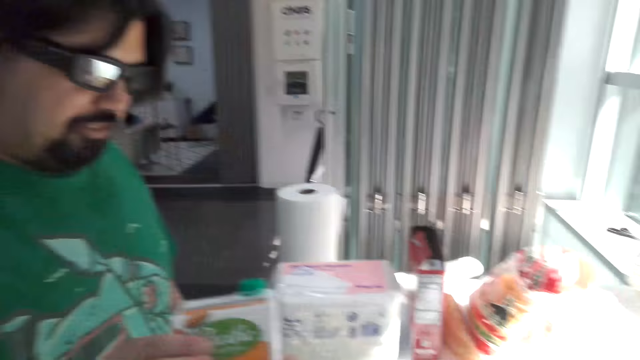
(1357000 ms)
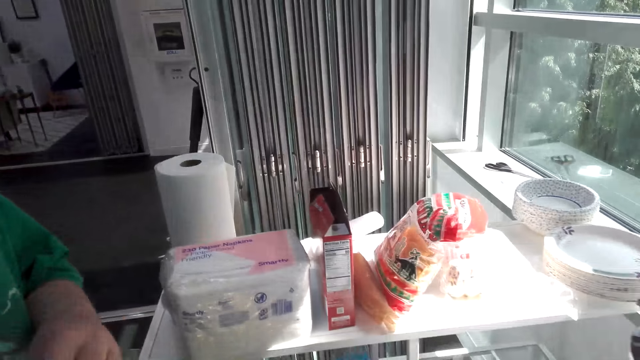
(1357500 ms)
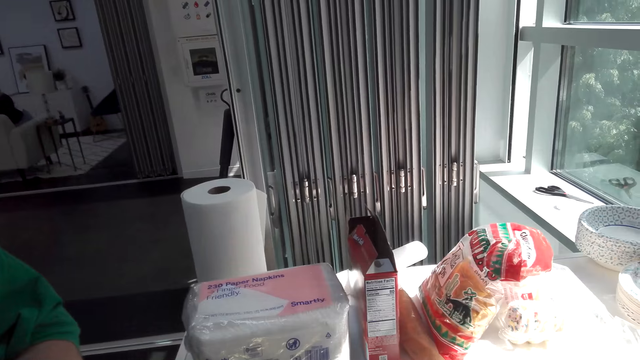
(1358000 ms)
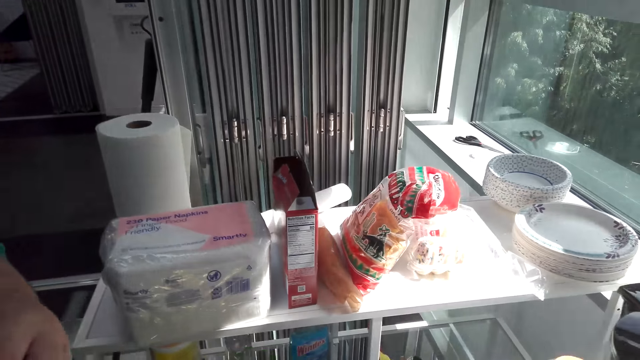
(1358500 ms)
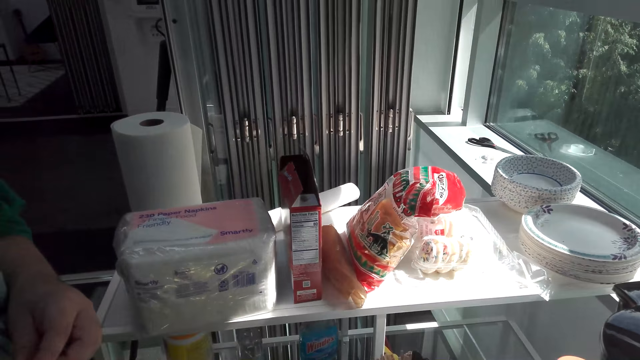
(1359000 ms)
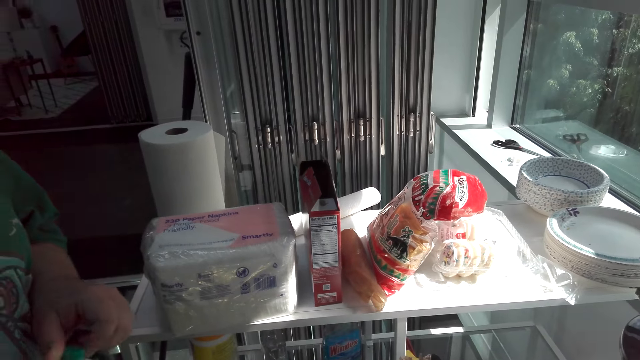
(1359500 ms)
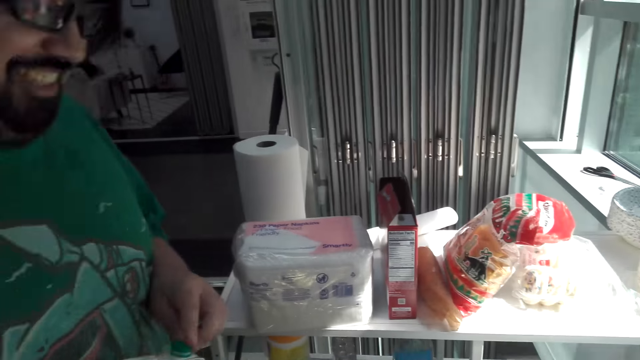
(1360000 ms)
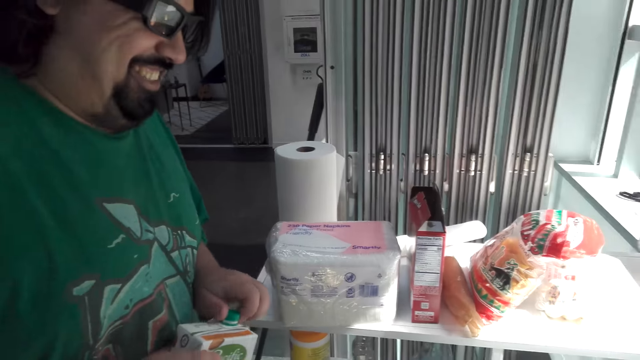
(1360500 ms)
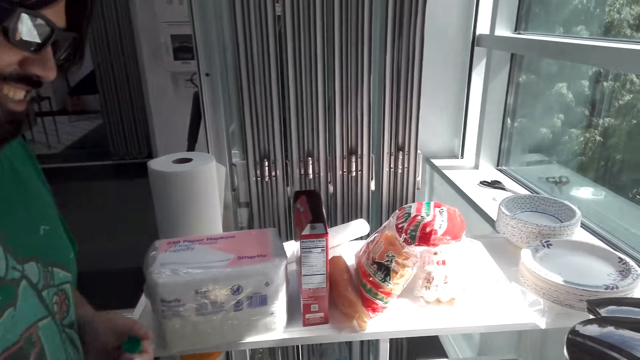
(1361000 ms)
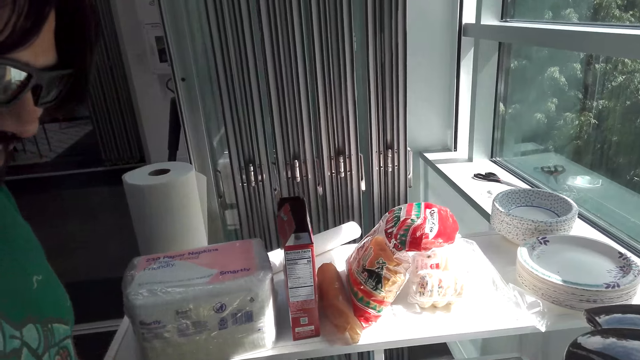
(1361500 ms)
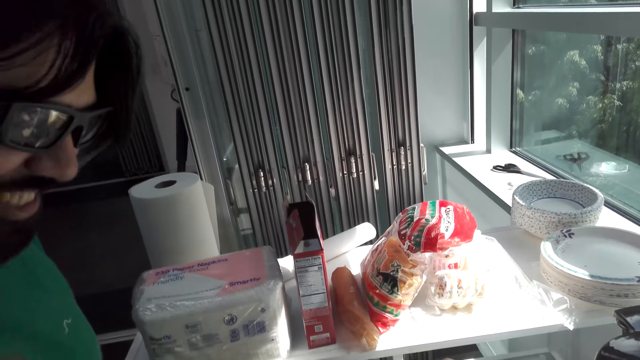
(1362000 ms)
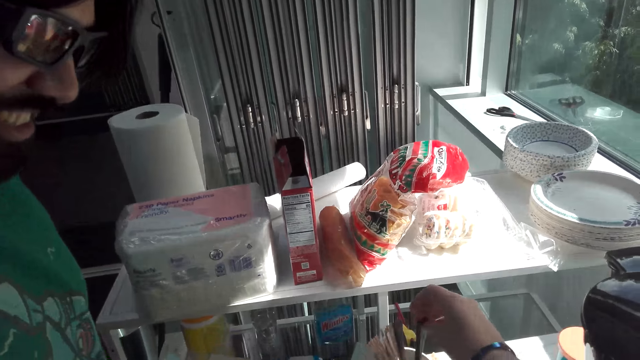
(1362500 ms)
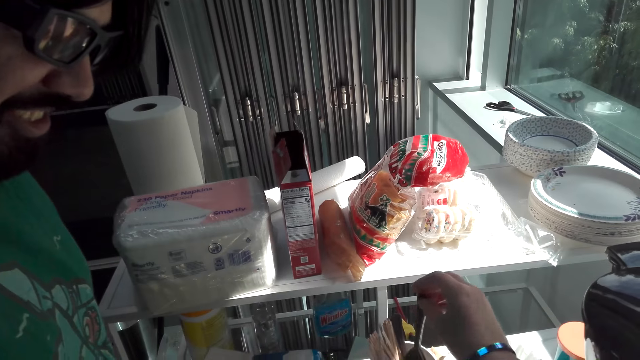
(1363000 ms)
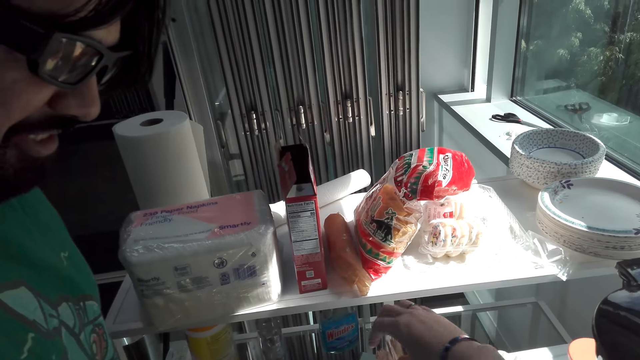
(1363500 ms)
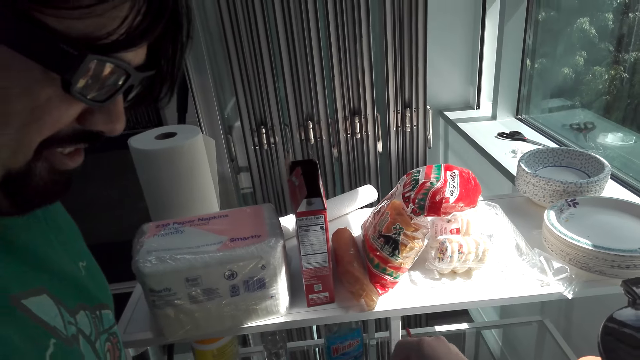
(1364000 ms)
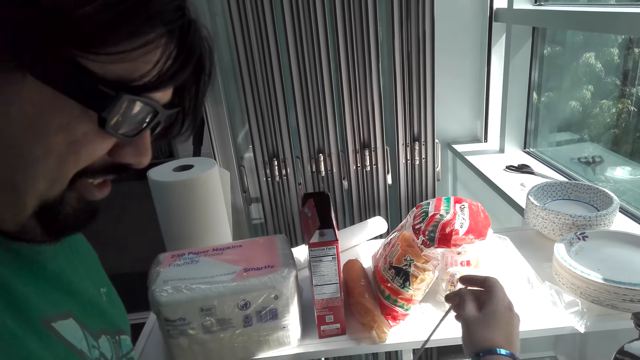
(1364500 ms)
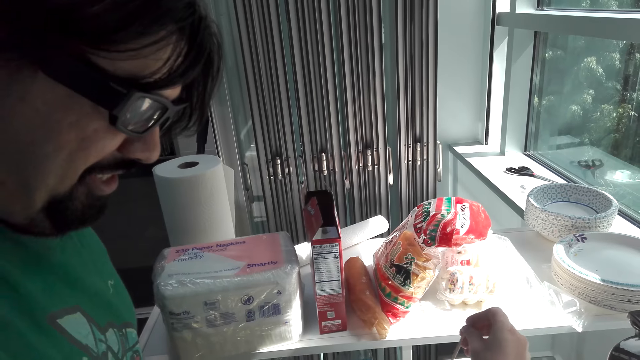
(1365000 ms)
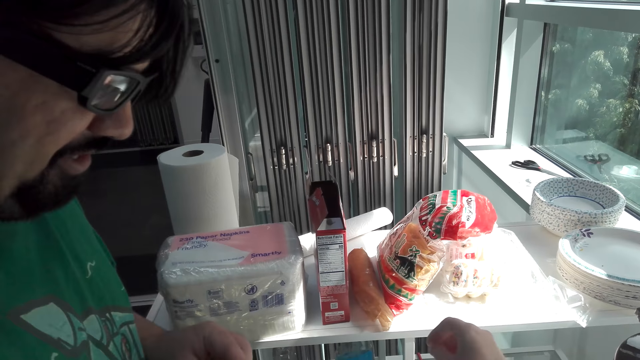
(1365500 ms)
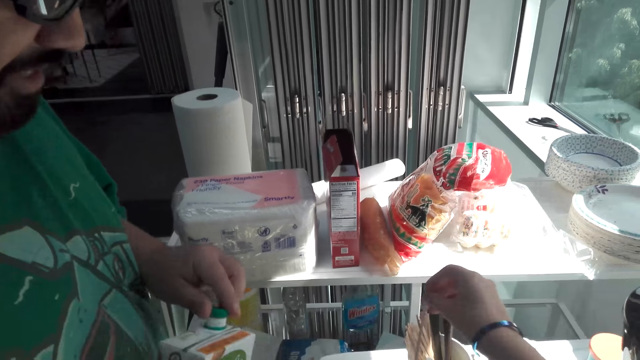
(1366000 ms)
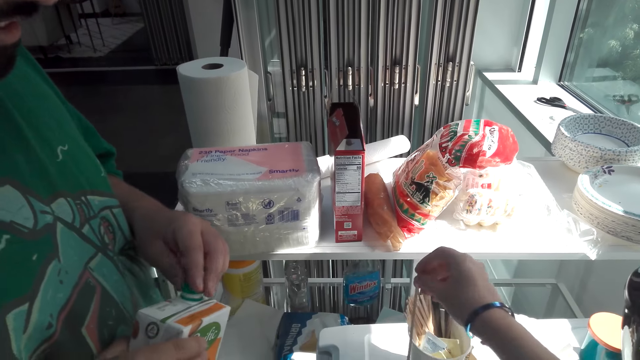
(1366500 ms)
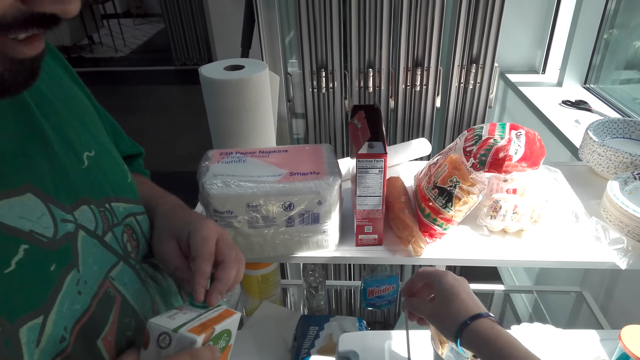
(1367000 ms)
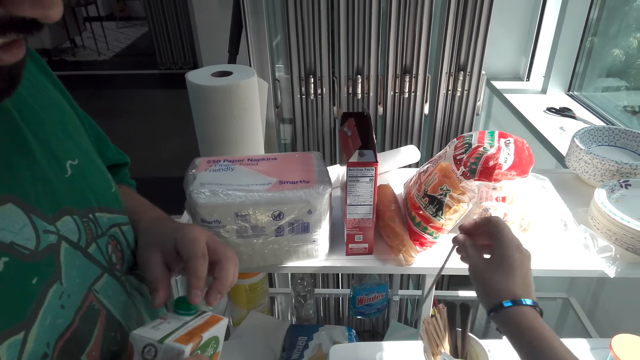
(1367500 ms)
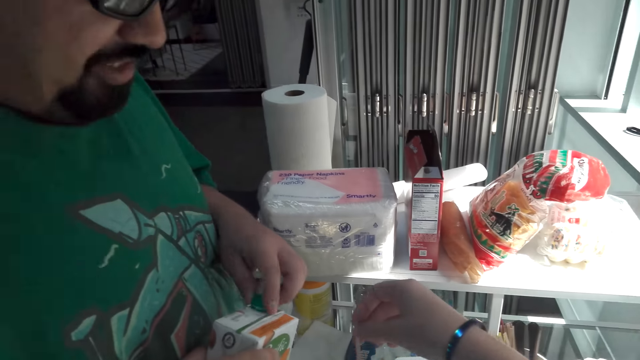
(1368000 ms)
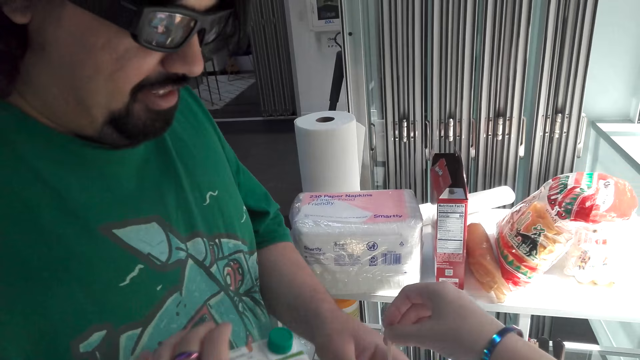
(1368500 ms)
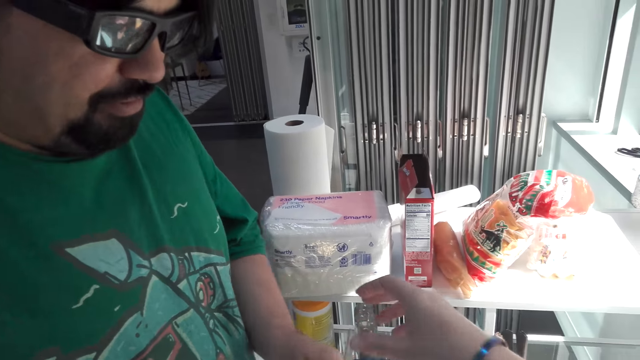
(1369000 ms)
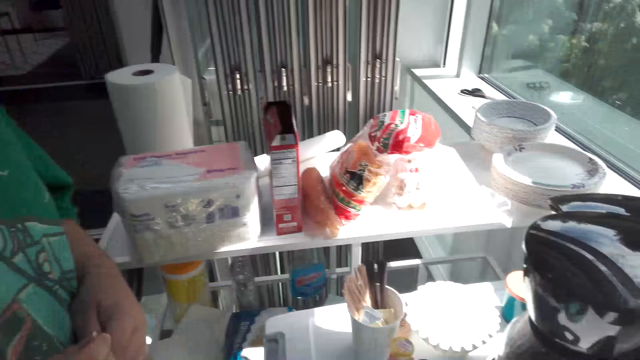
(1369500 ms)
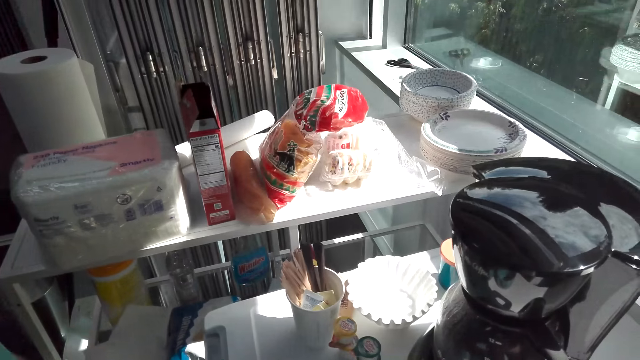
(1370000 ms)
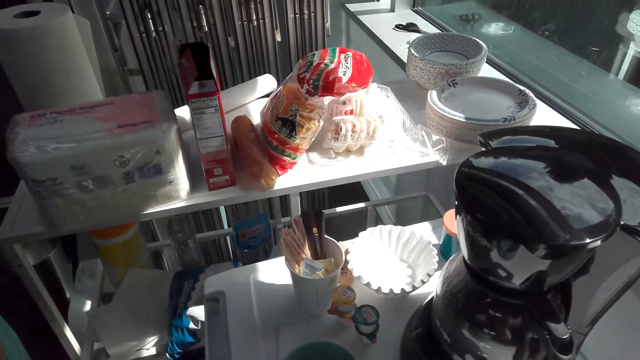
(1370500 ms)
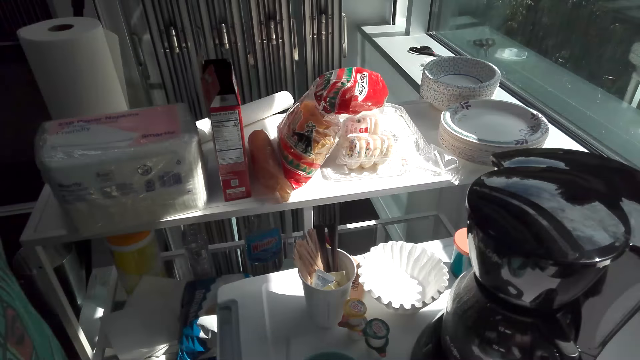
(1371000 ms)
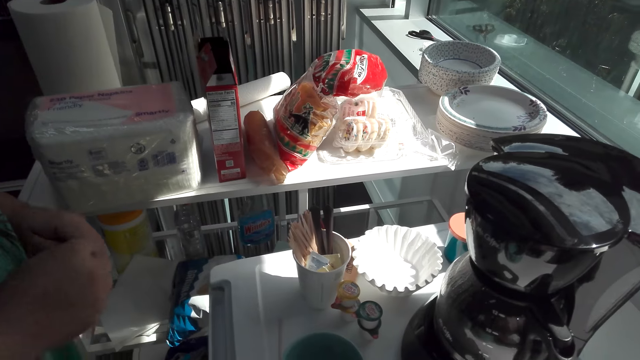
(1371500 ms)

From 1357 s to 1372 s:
The camera wearer gives the man the Del Monte juice. The man talks and laughs. Another man opens the packet of milk. The camera wearer talks. They take a swizzle stick. The first man closes the Del Monte juice. A third man holds the packet of milk. The first man talks. The camera wearer gives the swizzle stick to the first man. The first man takes the swizzle stick and gives the Del Monte to the camera wearer.

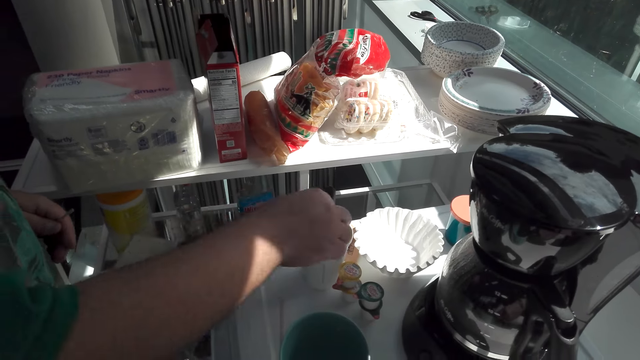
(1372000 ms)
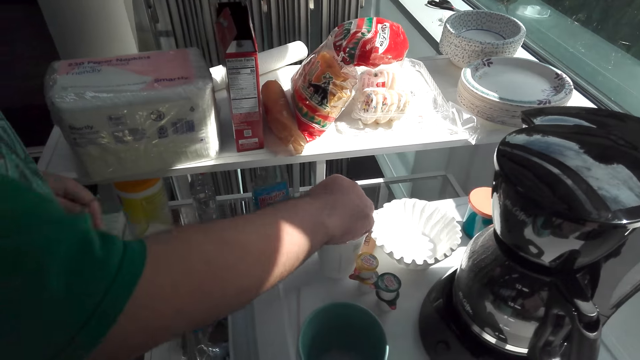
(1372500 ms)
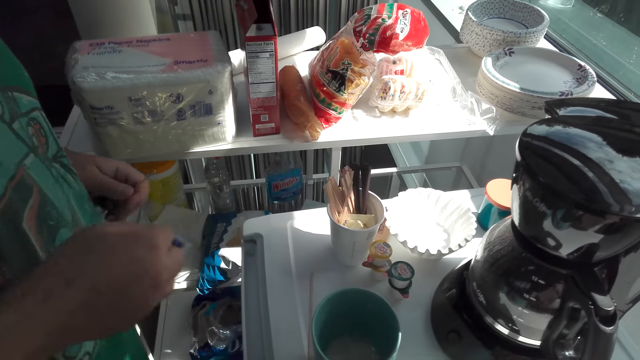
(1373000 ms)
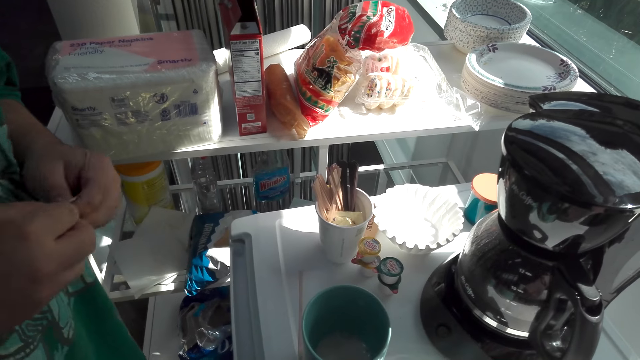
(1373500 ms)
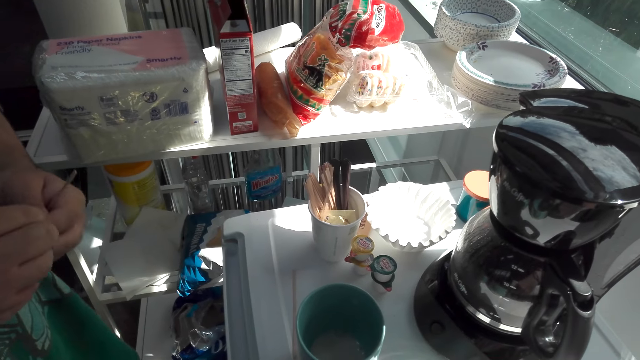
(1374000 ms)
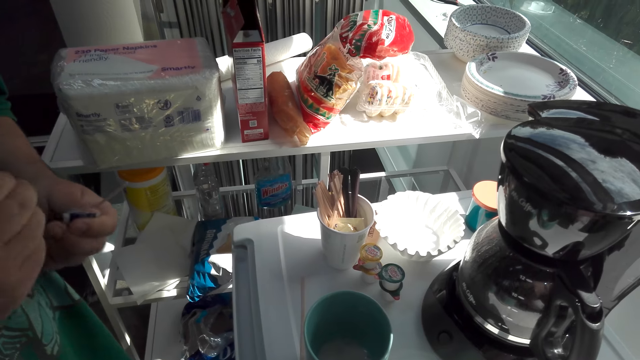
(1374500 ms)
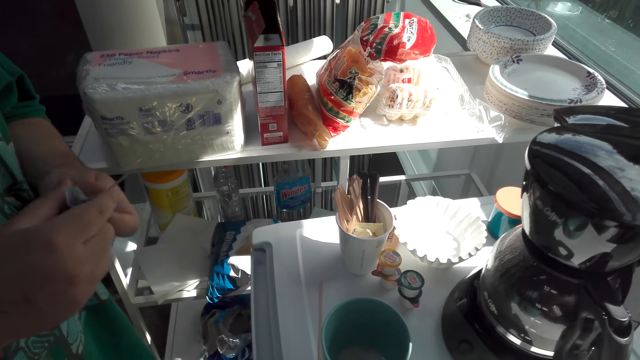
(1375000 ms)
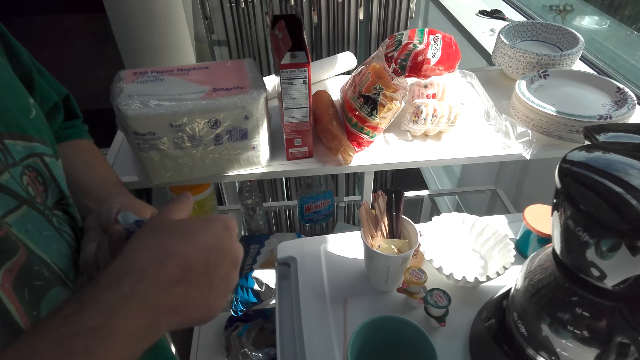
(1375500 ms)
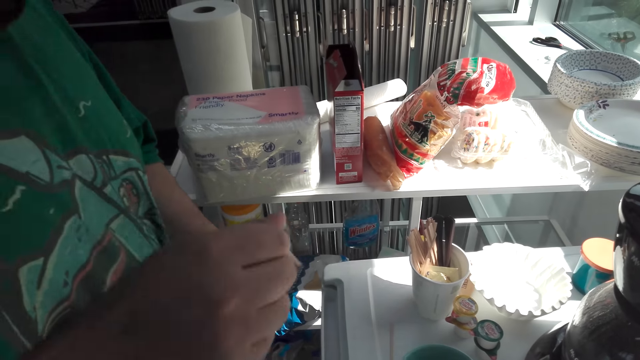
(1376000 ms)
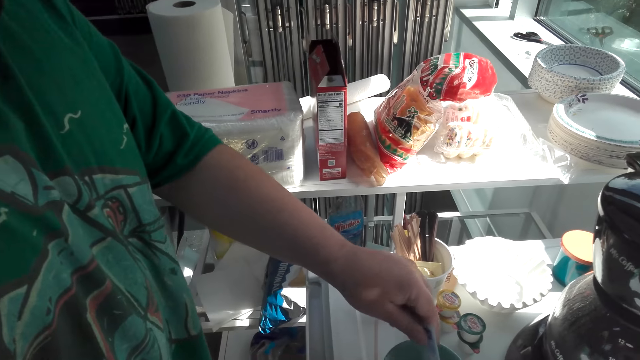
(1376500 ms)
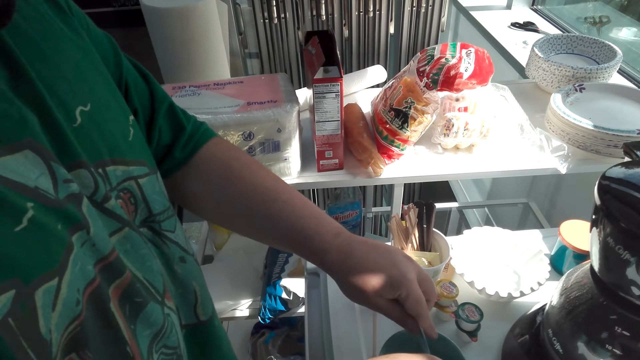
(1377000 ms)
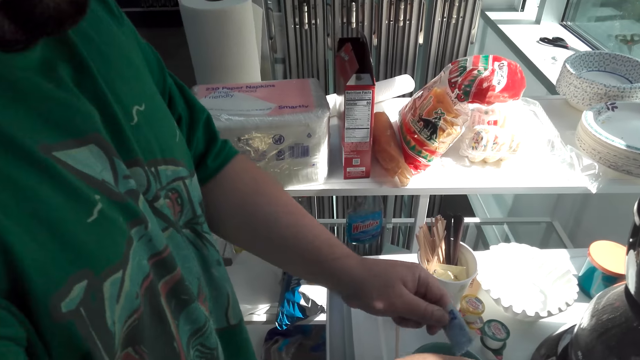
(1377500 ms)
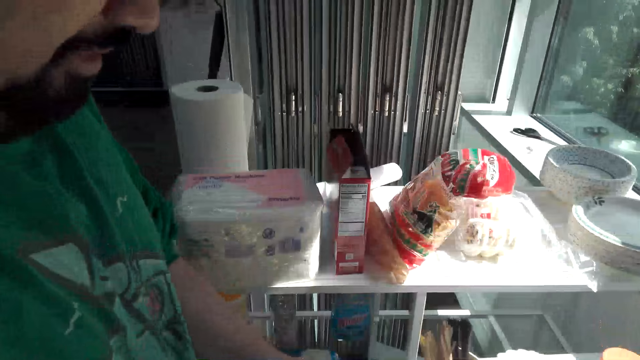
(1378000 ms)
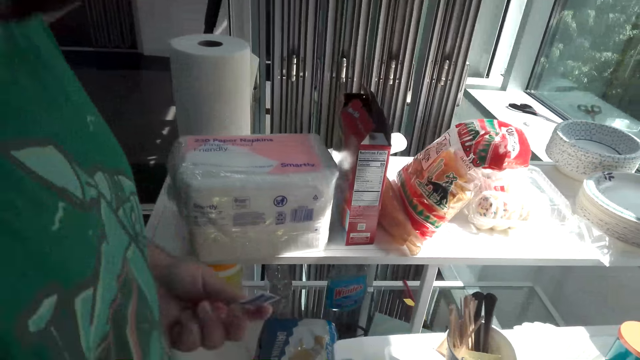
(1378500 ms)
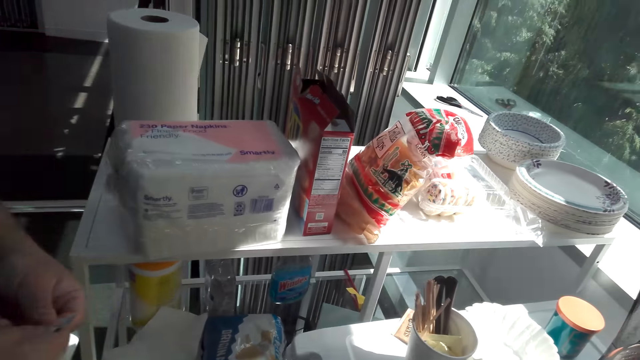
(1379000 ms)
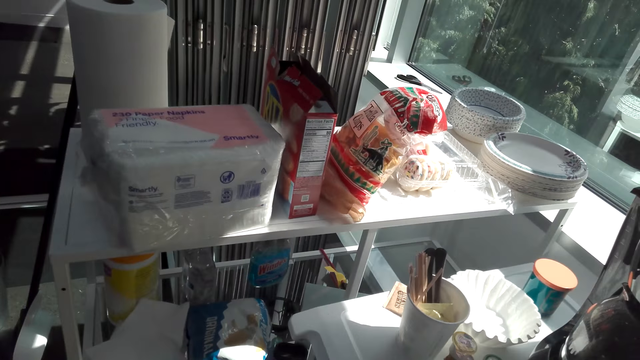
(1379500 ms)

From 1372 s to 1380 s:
The man takes sugar from the container. The camera wearer talks. The man tears the sugar sachet. The man puts sugar in the coffee mug.
